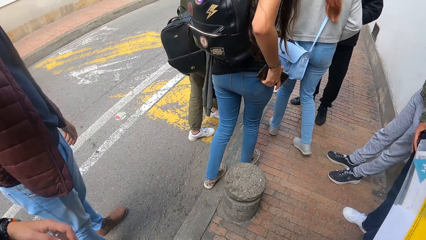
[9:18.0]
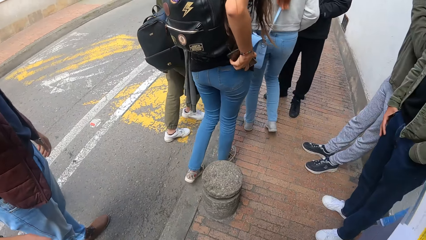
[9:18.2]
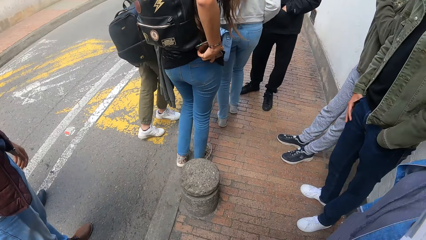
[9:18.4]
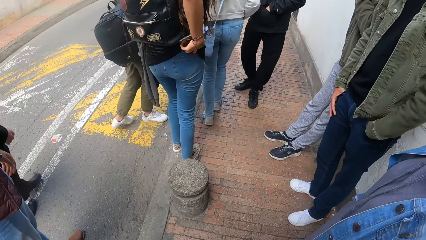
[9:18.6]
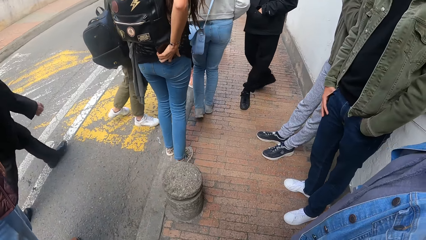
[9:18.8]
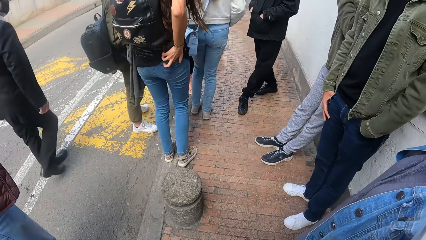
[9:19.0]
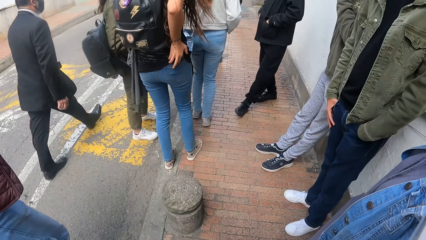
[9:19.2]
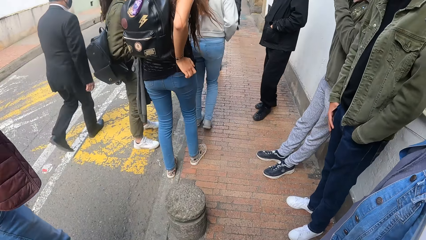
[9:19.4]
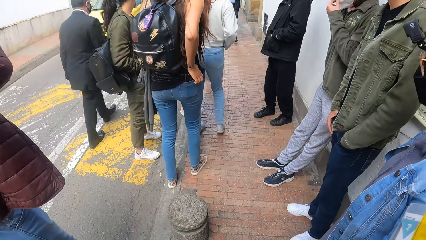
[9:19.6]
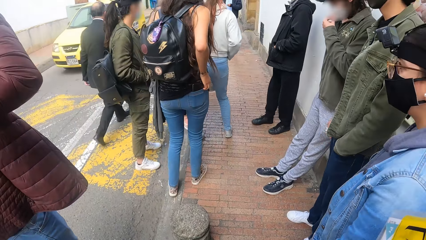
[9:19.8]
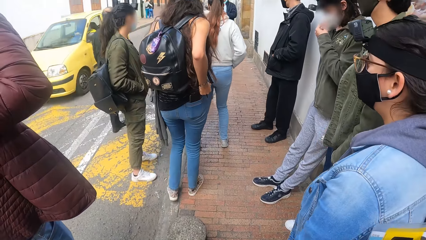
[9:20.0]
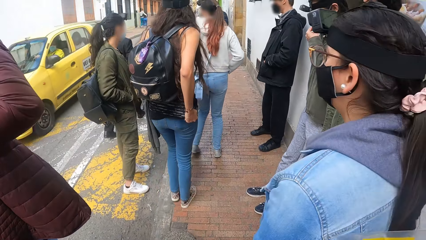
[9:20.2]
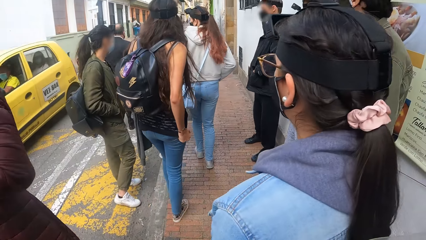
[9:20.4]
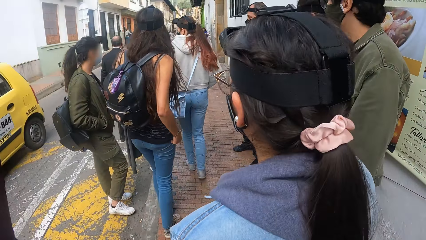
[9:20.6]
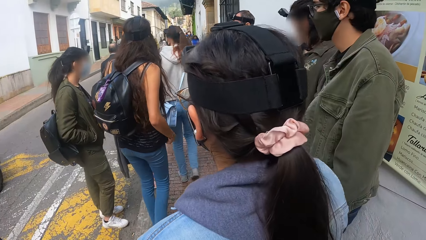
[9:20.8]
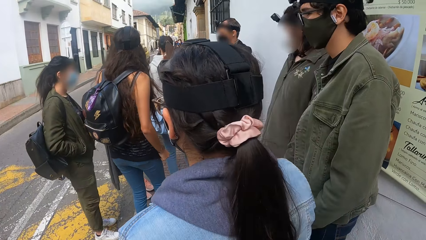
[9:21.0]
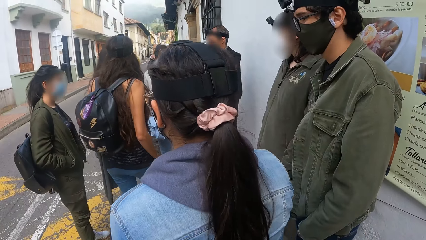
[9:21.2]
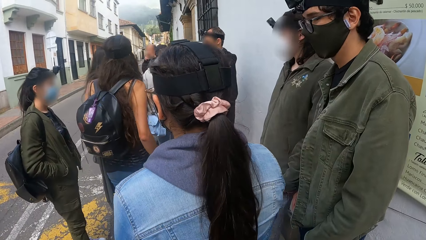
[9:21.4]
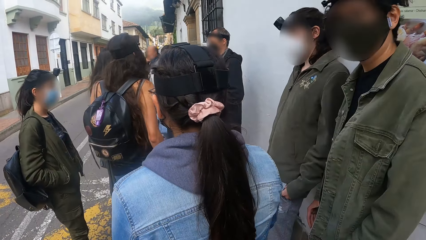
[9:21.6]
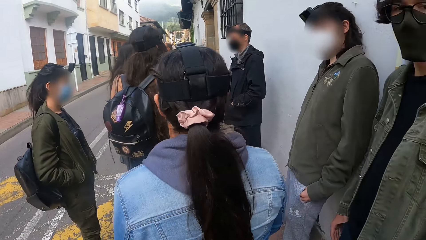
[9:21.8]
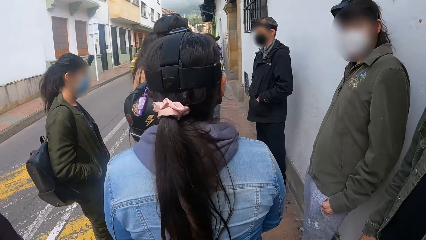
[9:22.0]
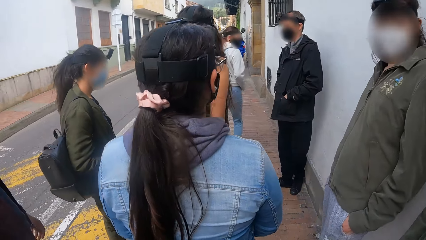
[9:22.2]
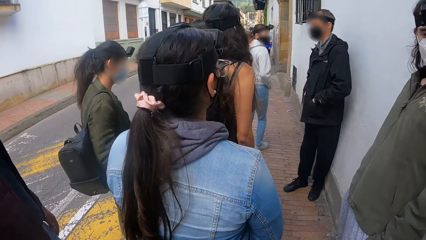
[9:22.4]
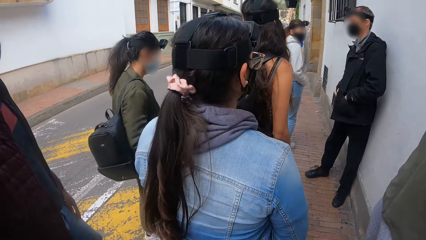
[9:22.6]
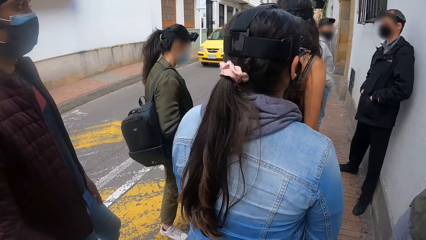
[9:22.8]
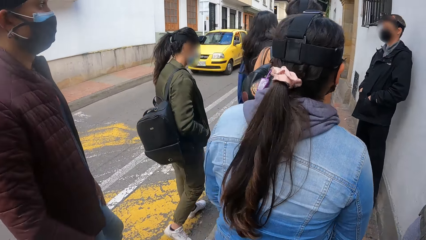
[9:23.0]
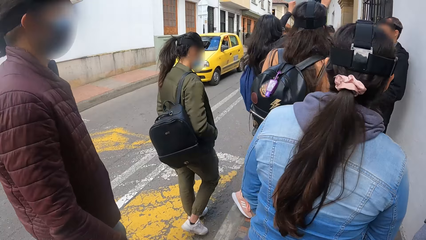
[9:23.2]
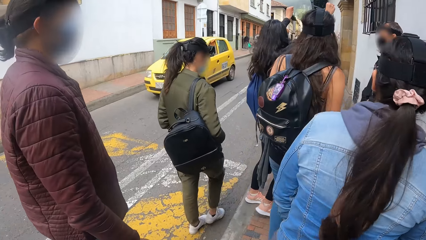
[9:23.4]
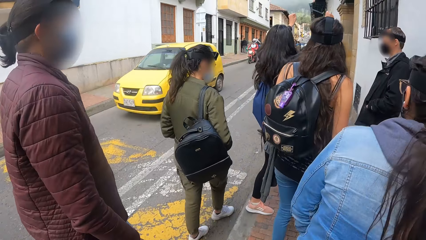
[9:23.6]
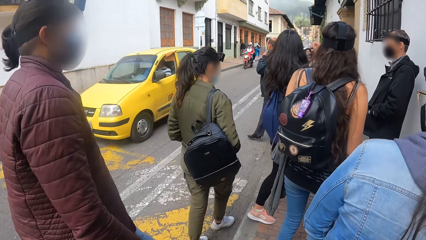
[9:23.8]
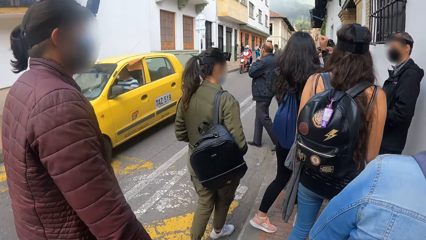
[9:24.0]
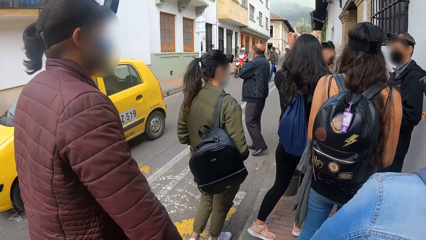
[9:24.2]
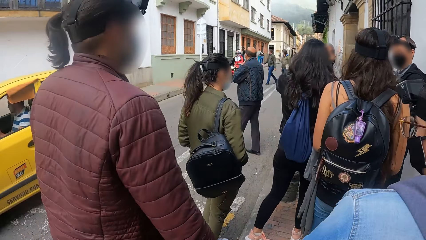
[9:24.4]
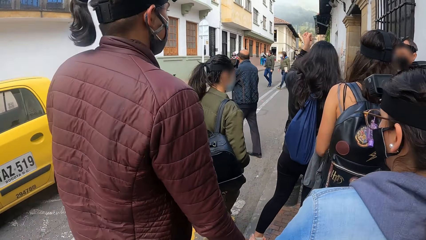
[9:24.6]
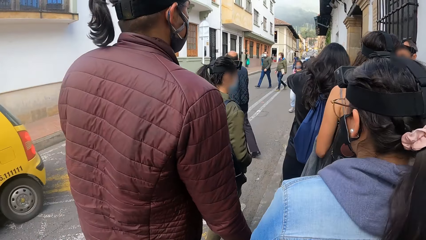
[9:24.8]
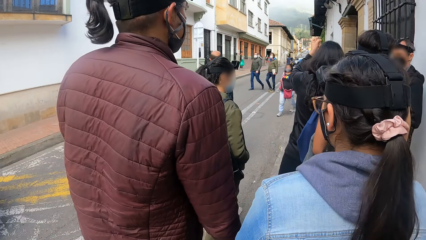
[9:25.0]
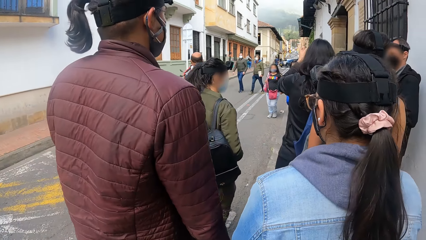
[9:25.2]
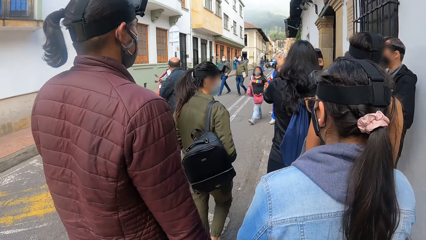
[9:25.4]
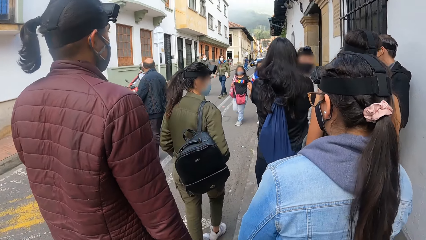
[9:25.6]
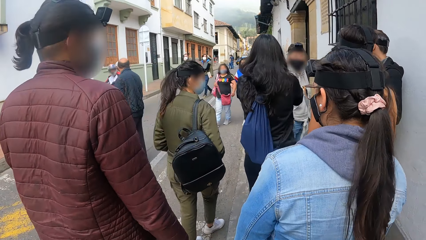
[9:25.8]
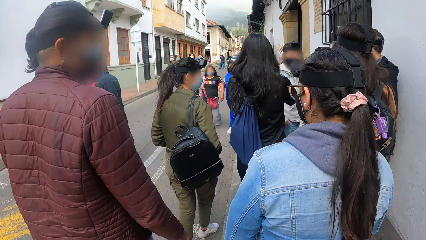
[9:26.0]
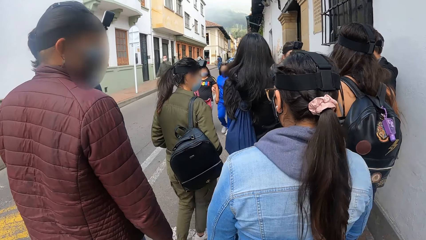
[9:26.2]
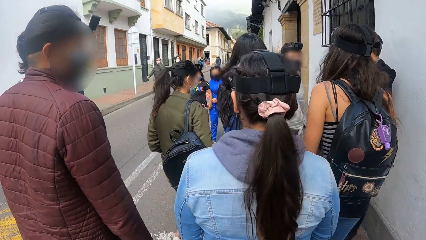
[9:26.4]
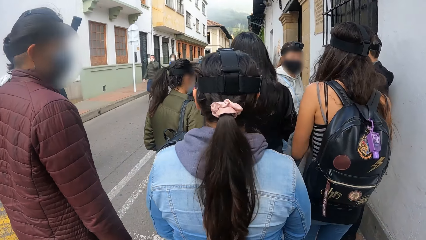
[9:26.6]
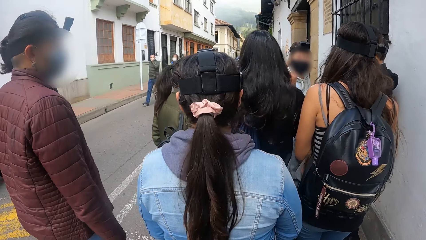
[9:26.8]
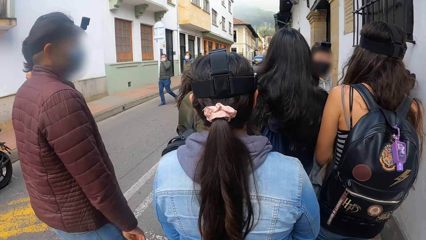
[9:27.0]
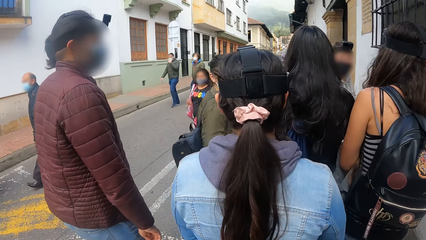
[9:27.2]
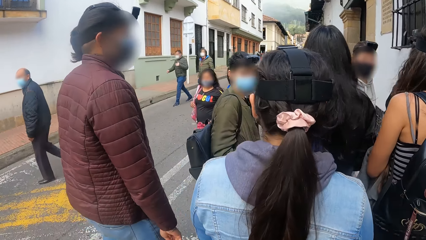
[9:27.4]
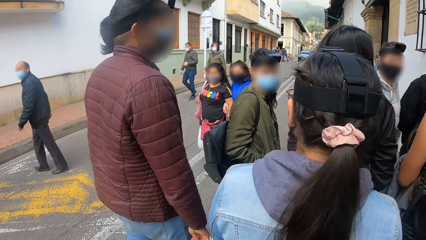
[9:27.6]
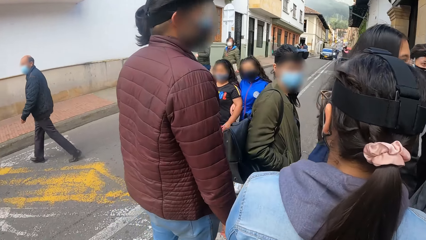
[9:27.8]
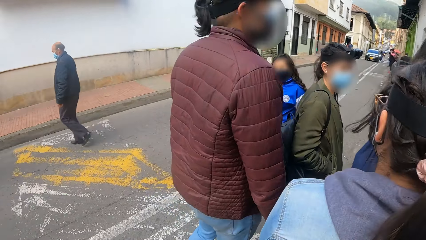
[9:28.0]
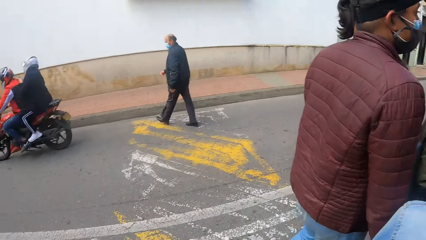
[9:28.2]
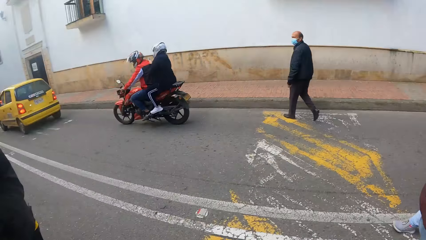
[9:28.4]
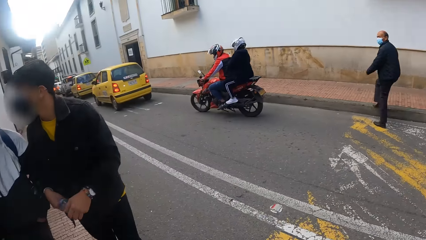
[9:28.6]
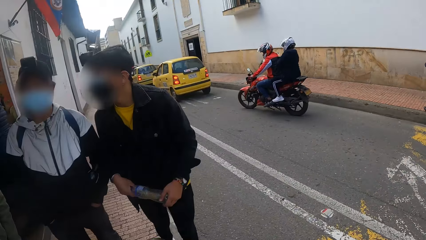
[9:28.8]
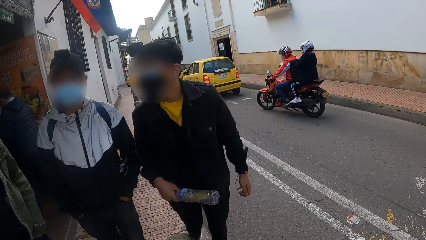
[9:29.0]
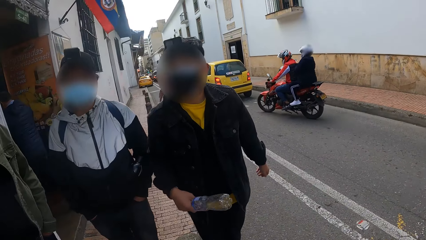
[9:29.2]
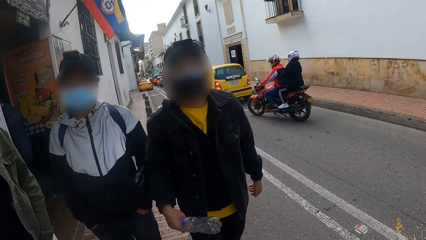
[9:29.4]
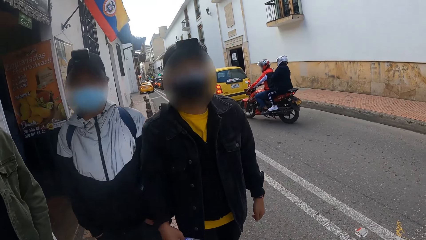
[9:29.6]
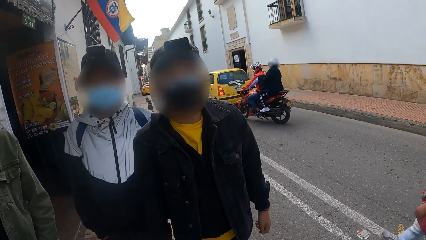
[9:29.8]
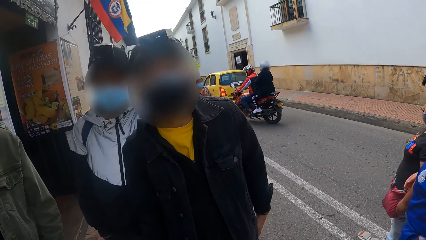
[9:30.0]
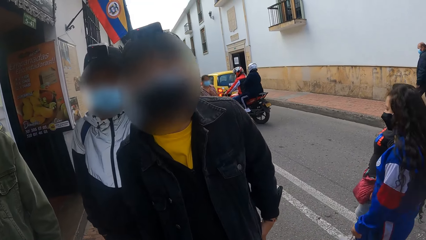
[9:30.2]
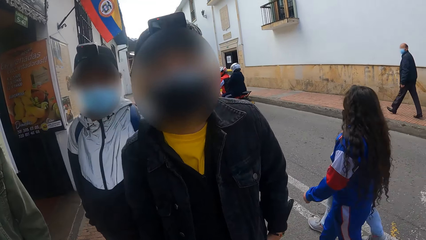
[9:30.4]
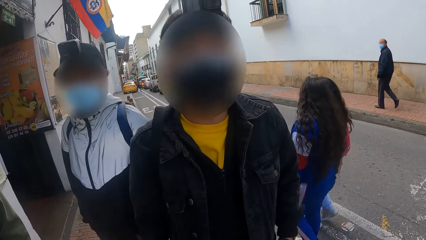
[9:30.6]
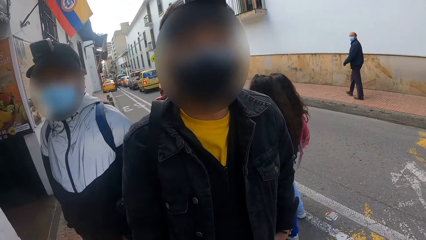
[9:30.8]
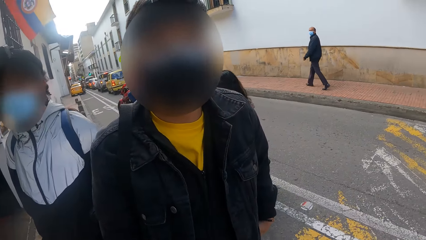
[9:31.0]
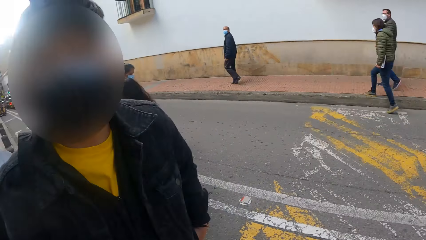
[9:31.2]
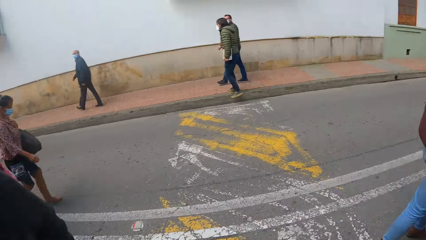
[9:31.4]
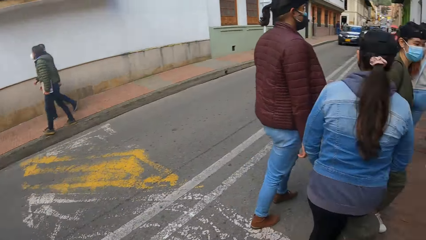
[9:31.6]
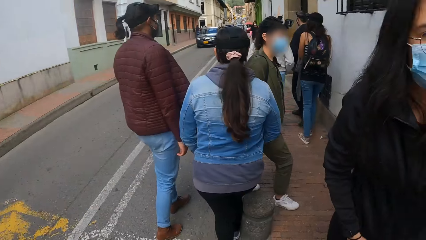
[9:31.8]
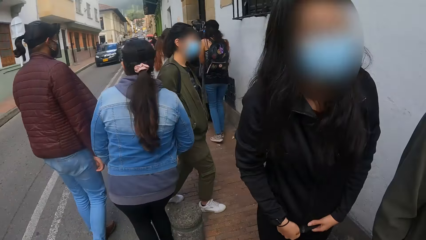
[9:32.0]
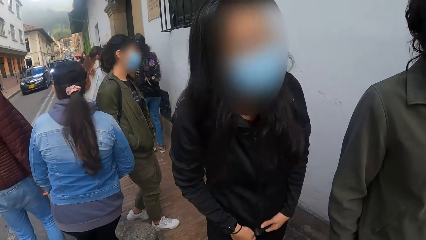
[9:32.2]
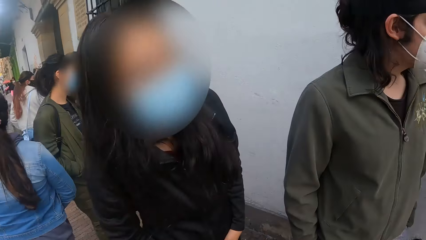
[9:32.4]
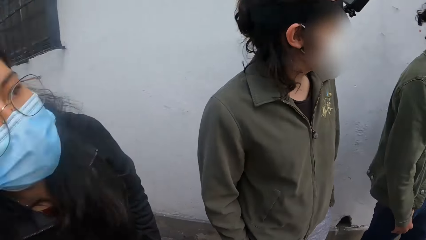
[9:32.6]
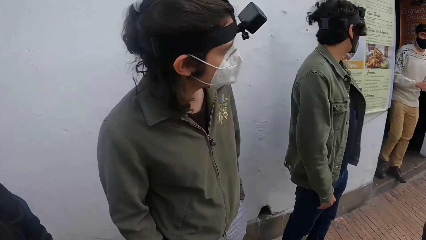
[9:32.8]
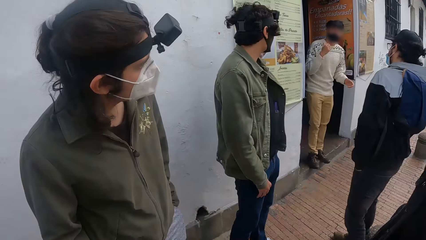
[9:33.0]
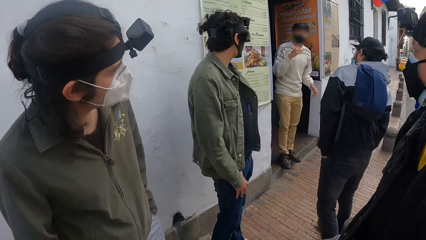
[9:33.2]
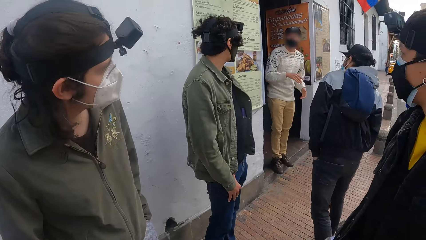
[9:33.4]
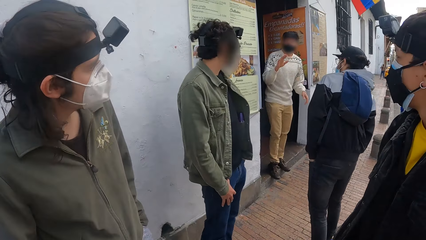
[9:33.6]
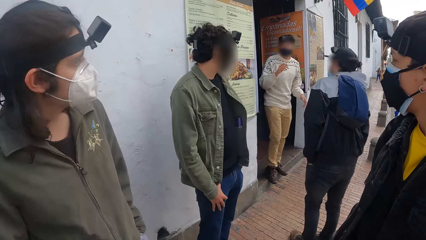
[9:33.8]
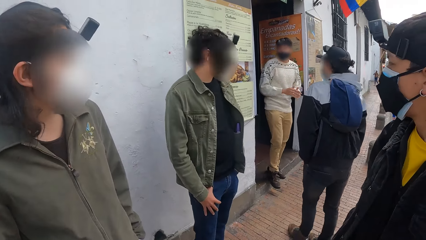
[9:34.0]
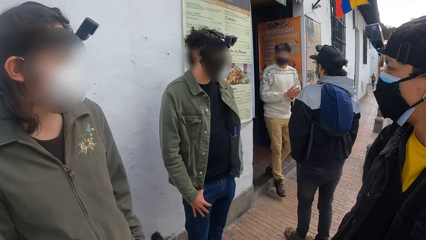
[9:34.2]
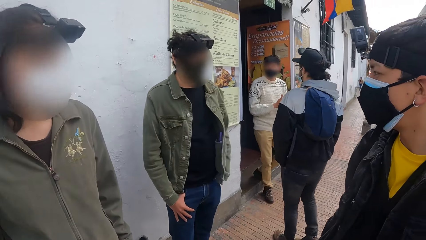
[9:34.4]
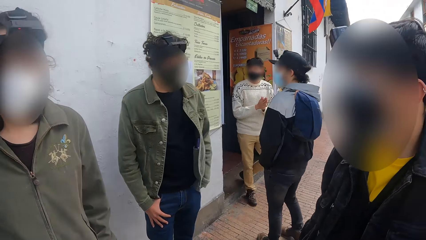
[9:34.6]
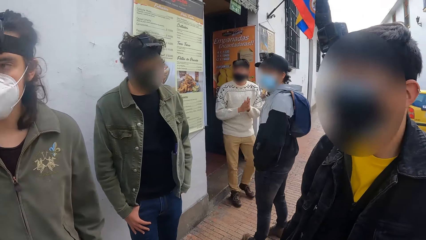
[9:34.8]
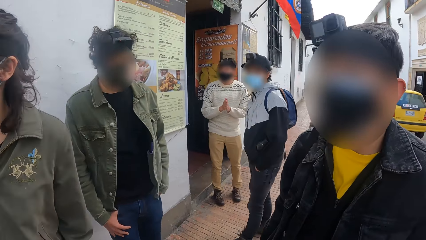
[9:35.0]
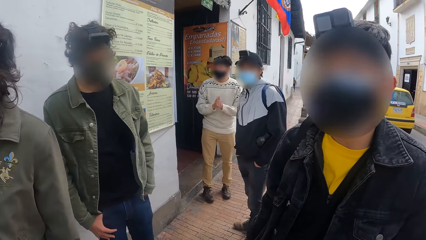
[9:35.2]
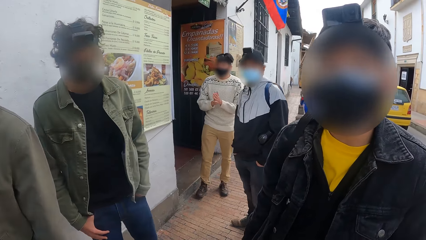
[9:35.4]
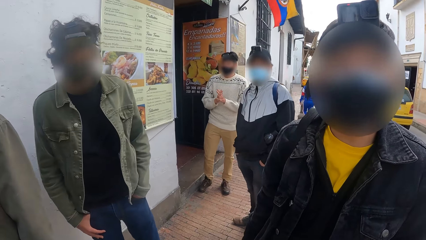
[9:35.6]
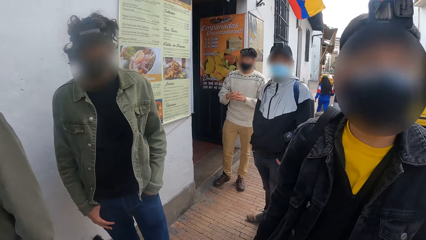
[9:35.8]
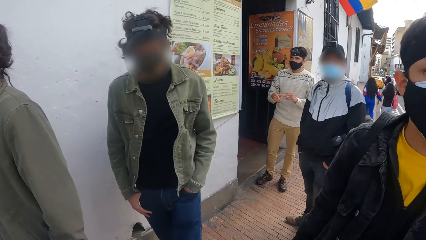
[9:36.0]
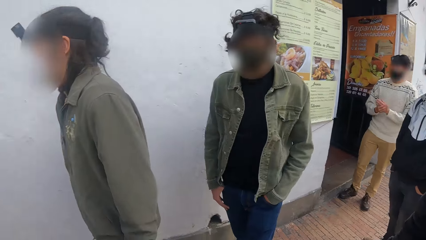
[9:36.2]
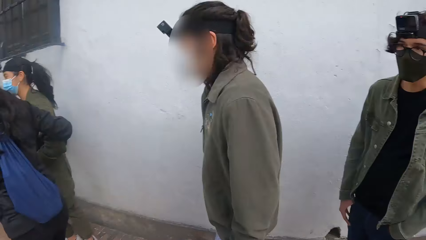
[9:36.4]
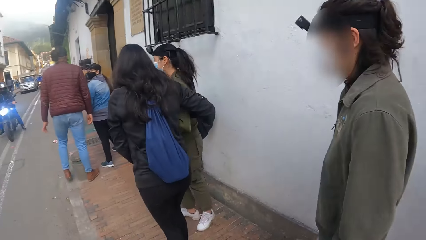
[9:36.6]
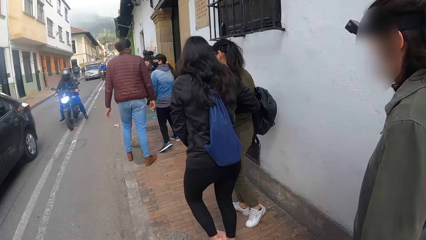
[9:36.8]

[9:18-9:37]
The camera wearer stares at the pavement. A woman puts her phone into her back pocket with her right hand. The woman adjusts her cloth with her right hand. The camera wearer walks on the pavement. They turn towards a man. They interact with the man. The man walks towards the camera wearer. The camera wearer looks around. Another man interacts with the group of people. Another man moves towards the pavement and rubs his hands together. The camera wearer looks around.
